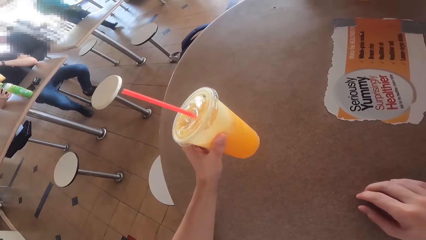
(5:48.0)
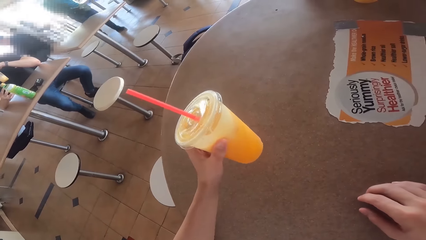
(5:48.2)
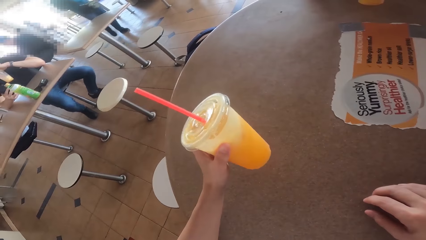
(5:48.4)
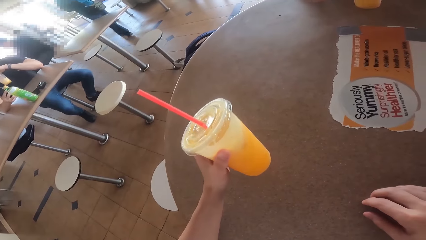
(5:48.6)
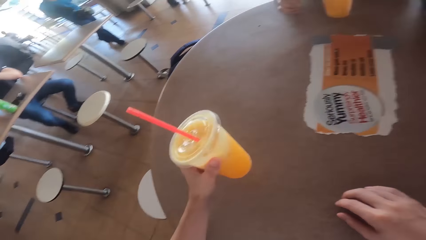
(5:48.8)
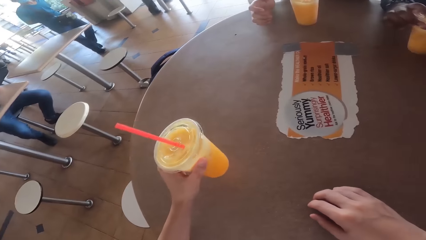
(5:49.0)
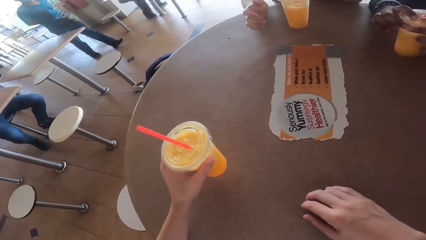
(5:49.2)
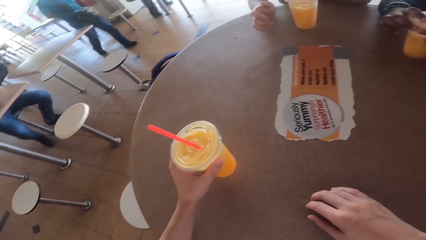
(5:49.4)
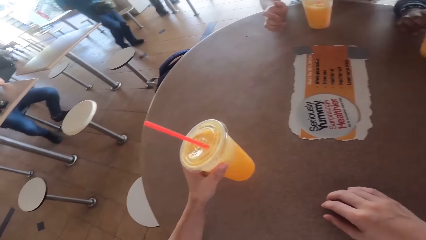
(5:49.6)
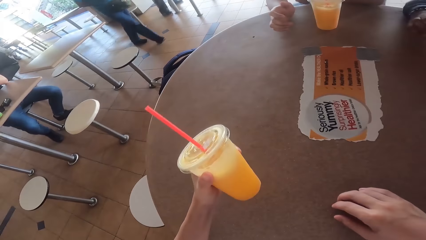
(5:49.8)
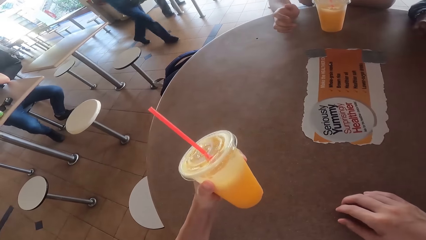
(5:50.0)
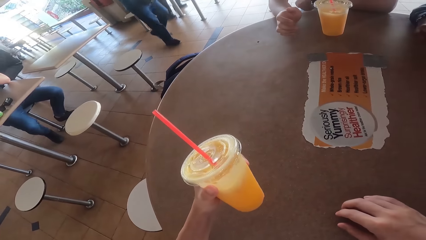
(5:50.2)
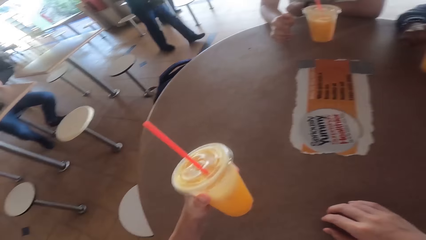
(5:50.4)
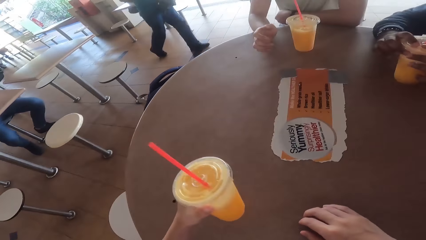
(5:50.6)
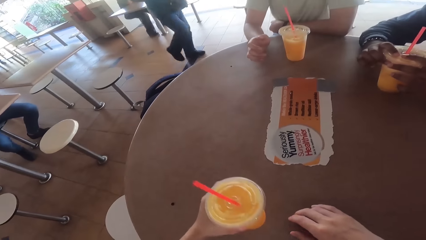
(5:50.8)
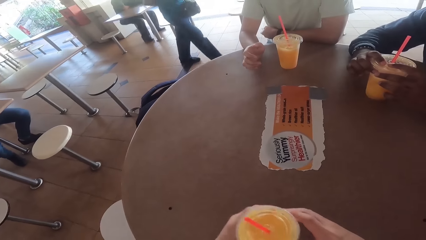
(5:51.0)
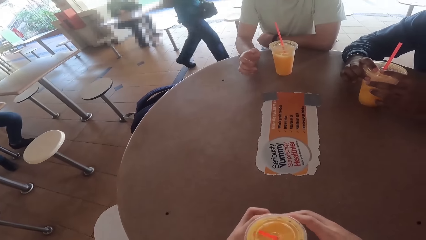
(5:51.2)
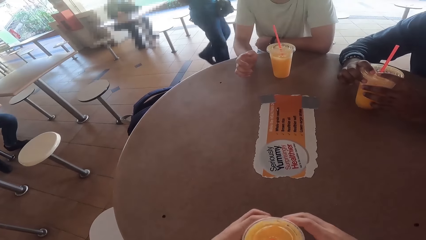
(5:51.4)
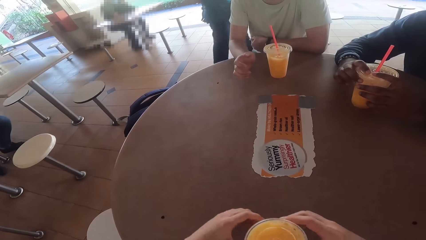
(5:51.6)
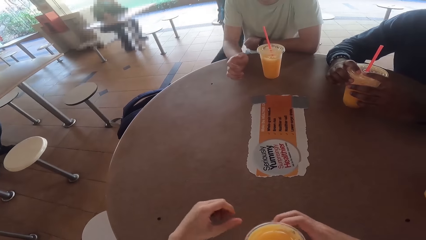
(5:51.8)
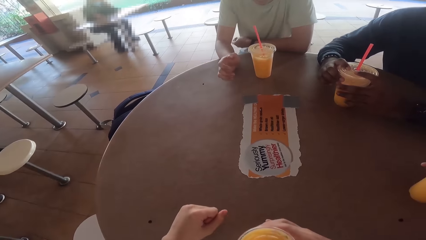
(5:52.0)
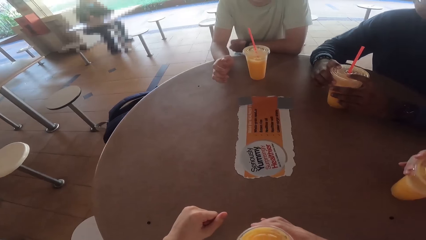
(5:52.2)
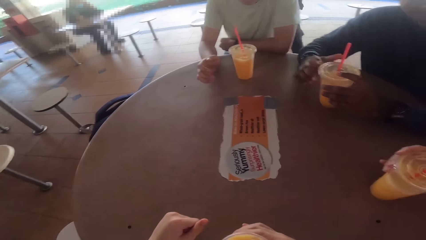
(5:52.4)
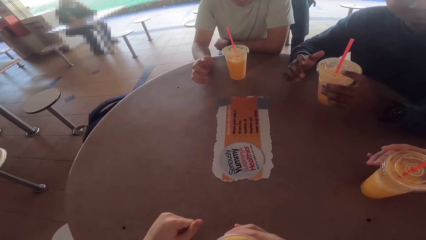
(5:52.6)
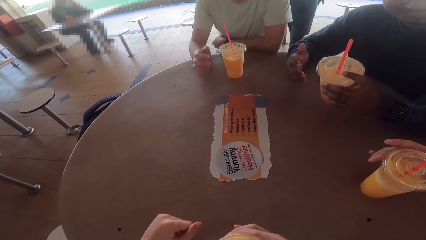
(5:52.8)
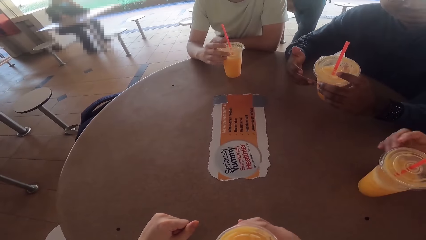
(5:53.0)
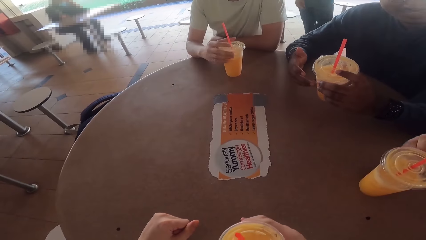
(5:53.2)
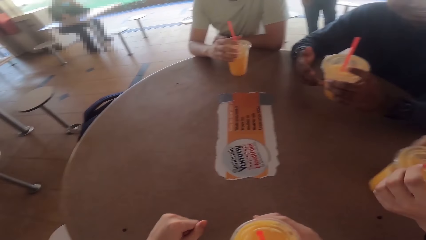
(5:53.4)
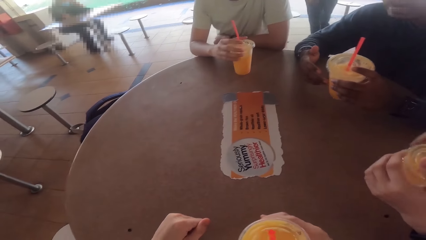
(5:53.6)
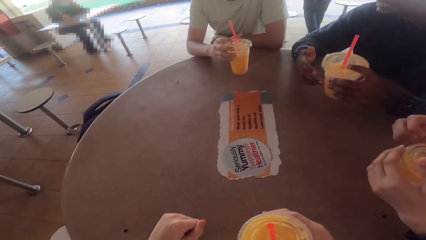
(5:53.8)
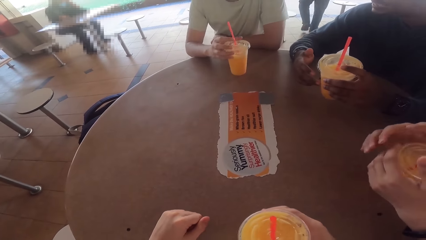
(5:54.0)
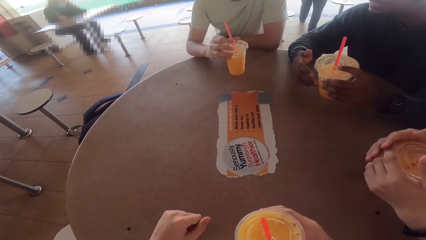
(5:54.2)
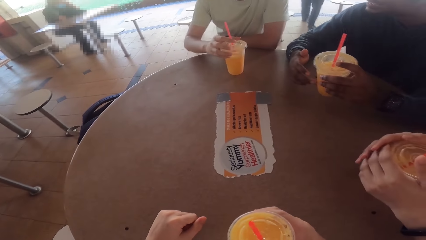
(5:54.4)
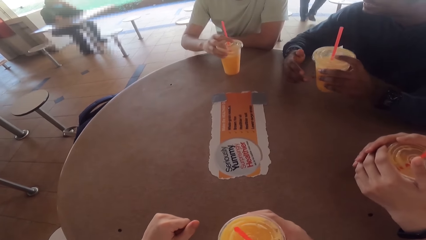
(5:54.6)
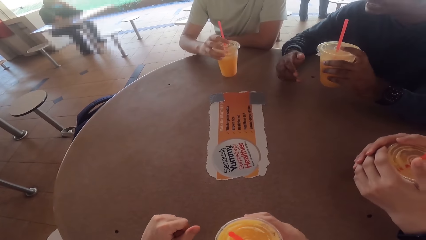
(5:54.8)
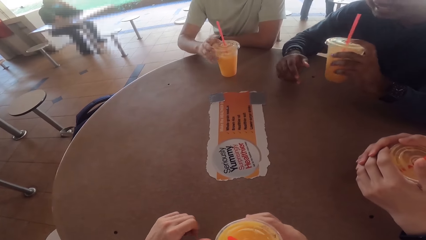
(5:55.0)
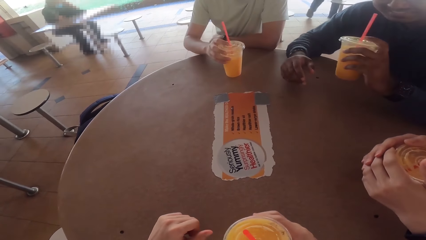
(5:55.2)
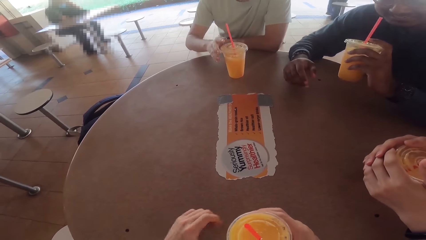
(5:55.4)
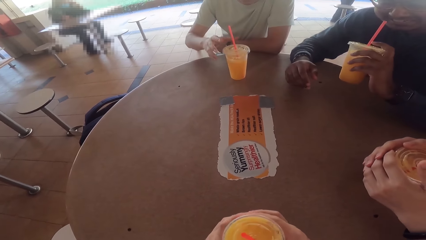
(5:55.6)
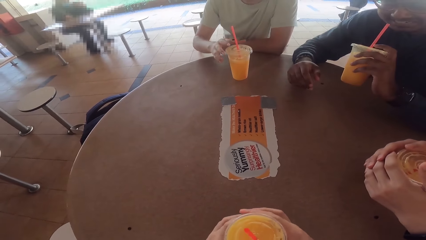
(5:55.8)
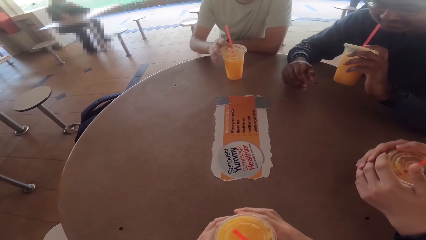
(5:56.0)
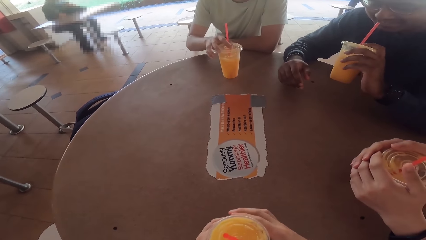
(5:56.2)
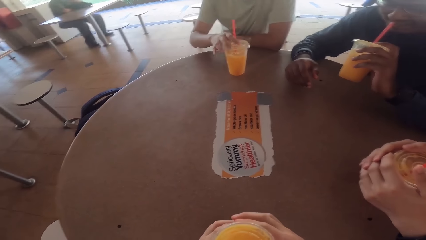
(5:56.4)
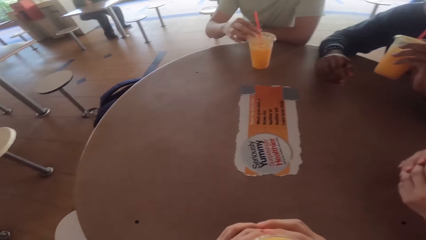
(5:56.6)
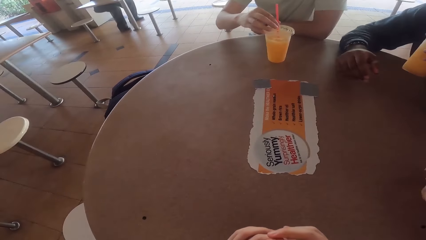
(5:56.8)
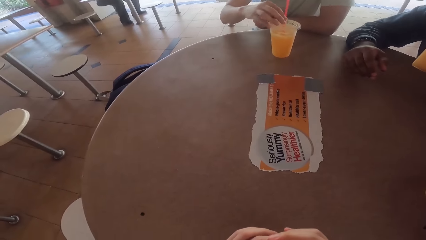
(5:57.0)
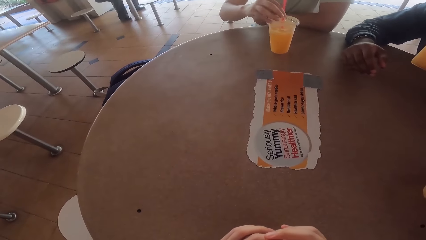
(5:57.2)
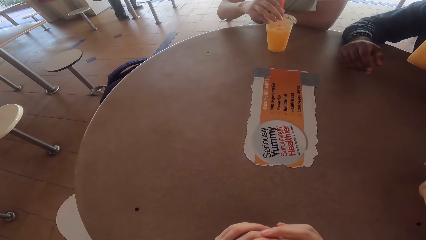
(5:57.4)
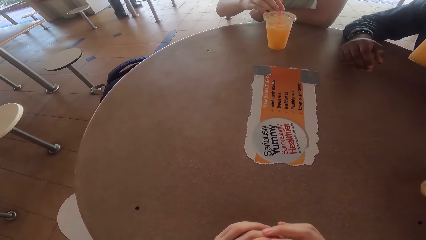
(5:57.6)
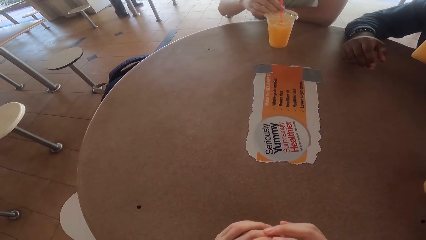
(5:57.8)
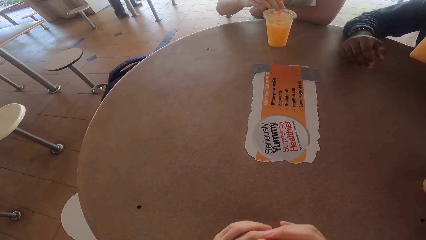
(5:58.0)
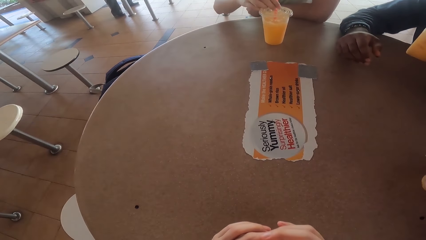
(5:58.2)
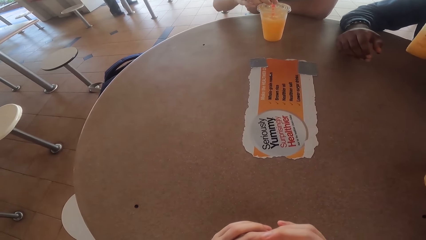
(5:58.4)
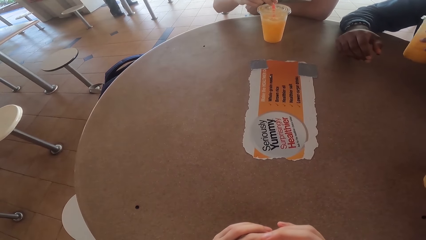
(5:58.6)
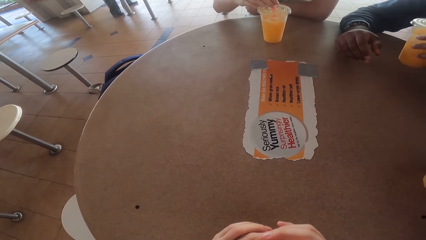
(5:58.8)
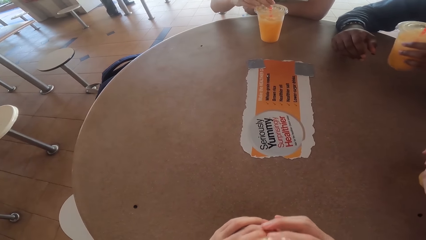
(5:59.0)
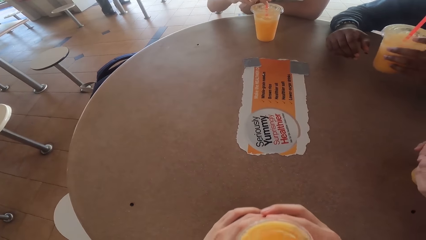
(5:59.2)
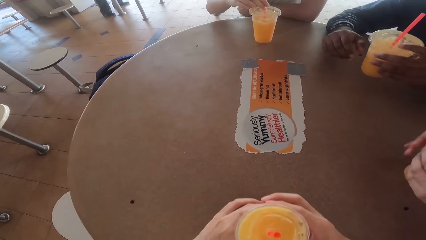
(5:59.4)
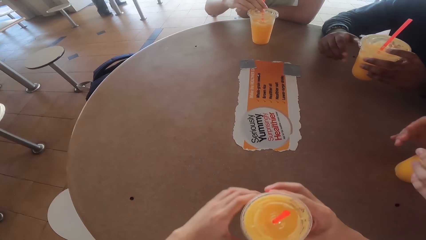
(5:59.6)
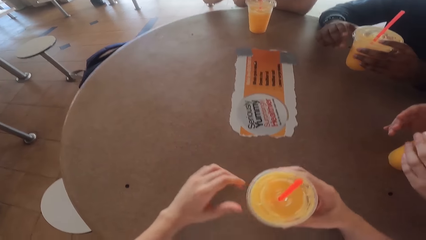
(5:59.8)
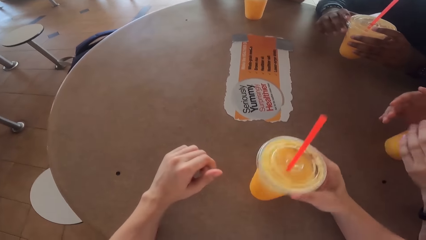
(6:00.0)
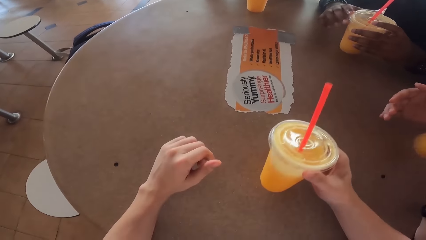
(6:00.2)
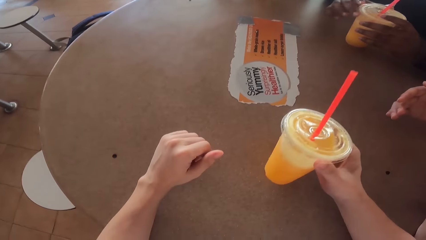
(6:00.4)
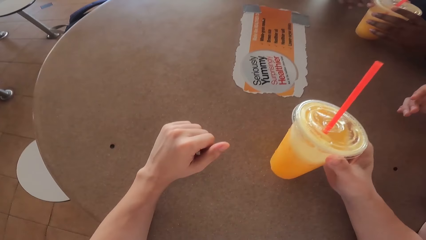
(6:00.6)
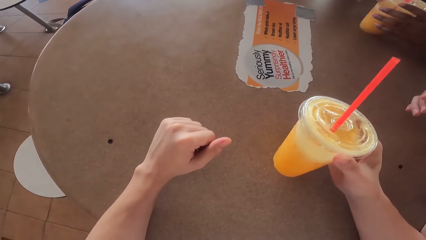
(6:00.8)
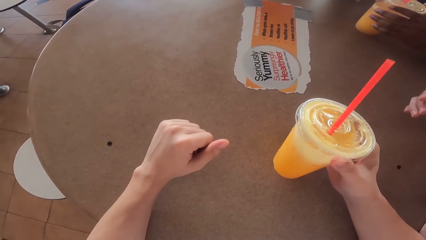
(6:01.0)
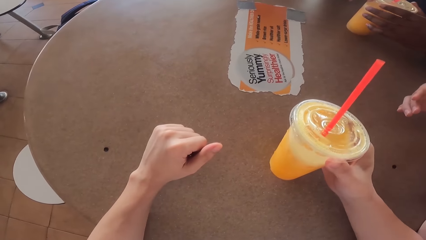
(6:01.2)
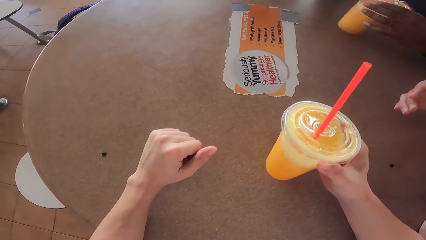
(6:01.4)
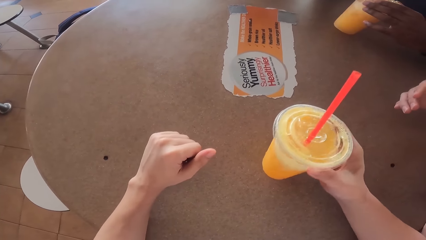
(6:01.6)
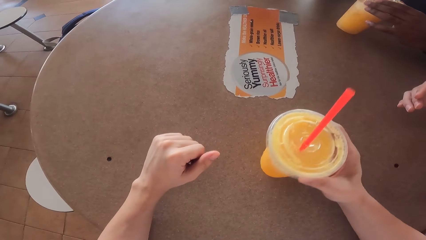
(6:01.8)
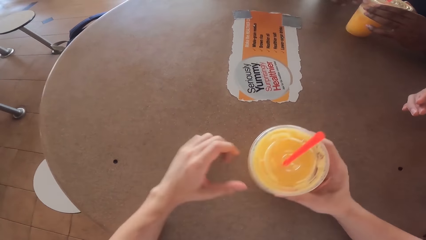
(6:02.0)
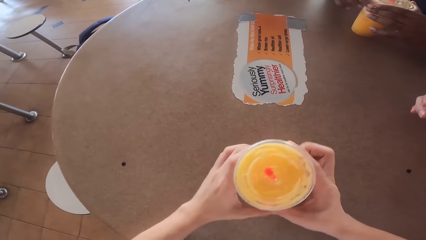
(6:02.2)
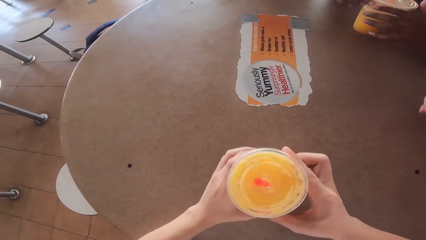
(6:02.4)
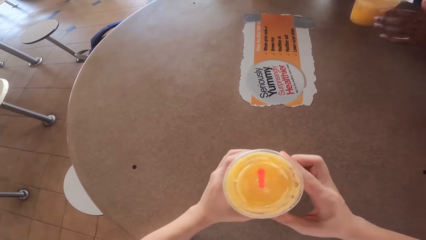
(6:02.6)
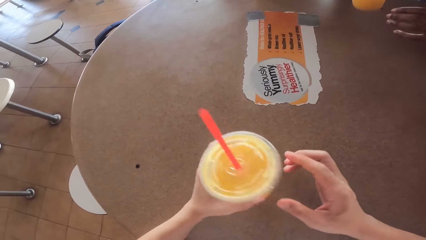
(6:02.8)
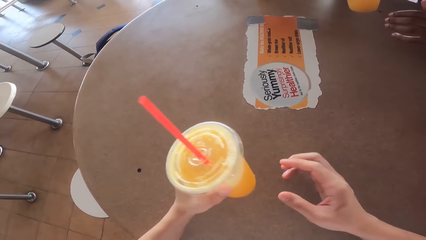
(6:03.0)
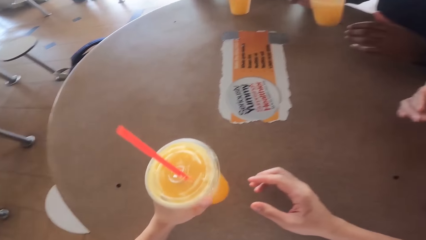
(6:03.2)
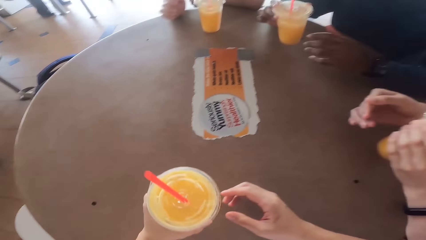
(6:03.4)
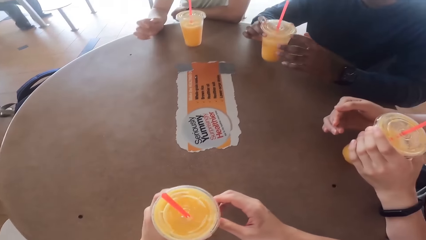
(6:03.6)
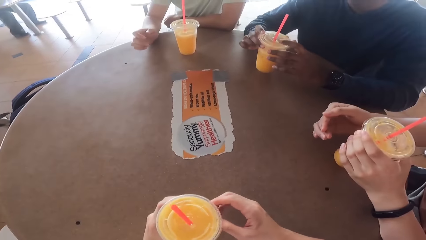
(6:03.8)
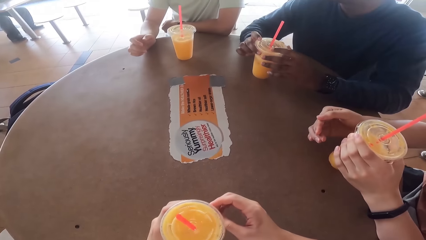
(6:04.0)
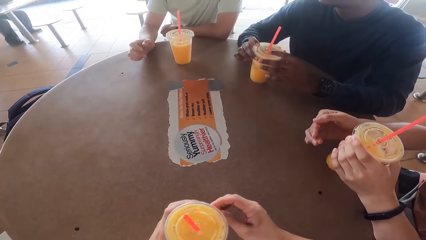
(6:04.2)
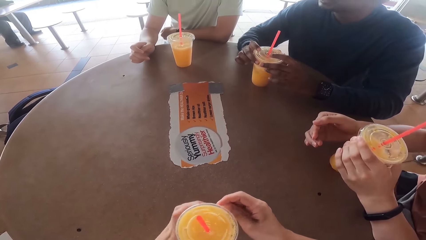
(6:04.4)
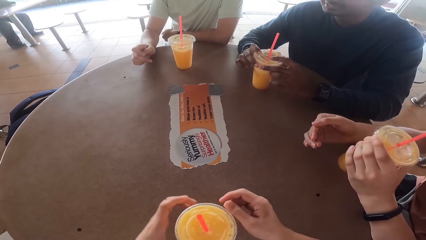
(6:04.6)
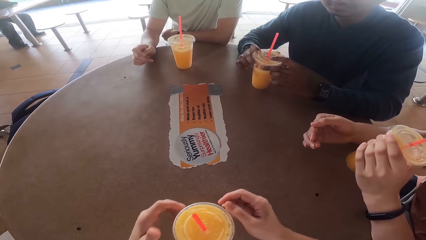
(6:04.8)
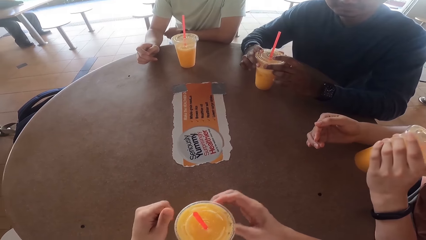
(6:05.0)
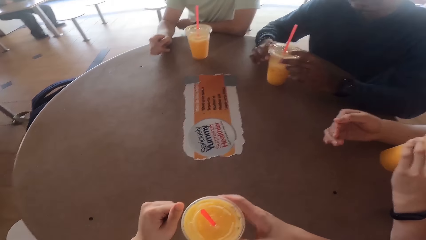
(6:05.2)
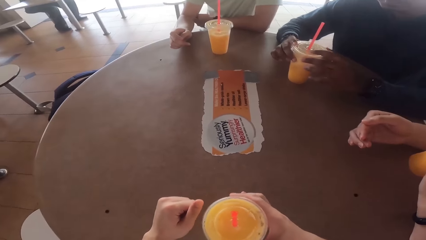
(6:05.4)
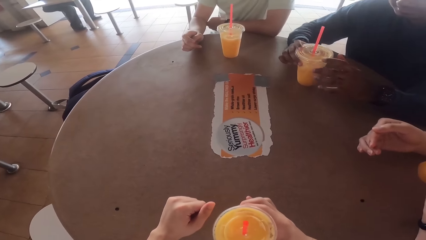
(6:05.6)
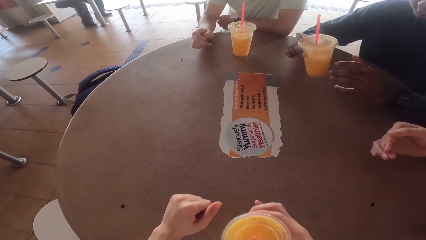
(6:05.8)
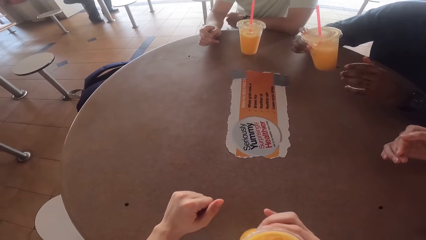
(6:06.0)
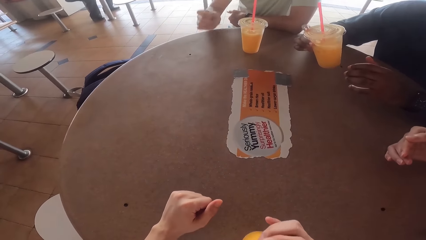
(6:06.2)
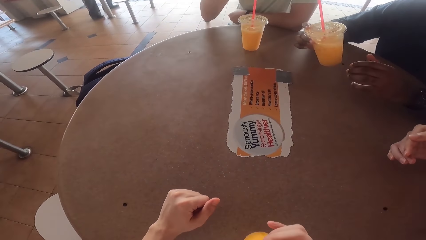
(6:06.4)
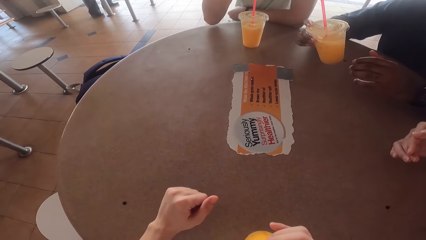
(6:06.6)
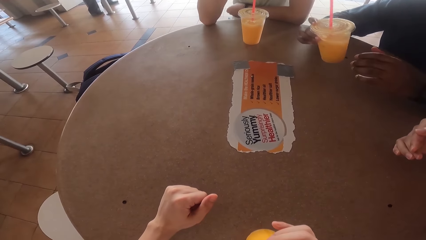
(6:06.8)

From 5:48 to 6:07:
A person sips a drink from his cup. The camera wearer sips a drink from his cup. Another person sips a drink from his cup. The other person sips a drink from his cup again.
